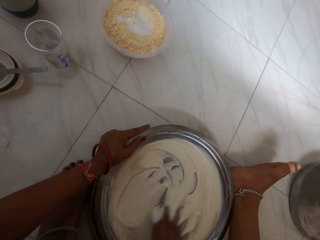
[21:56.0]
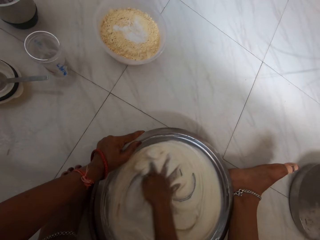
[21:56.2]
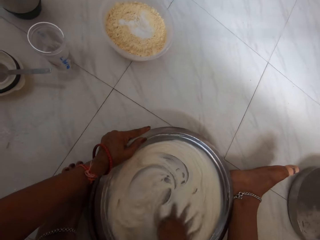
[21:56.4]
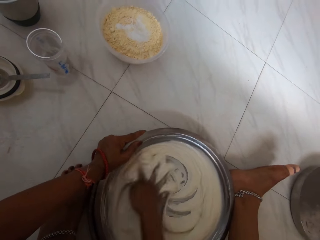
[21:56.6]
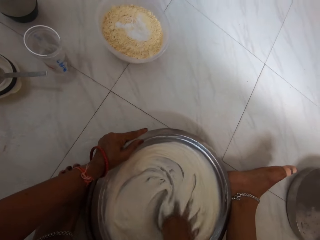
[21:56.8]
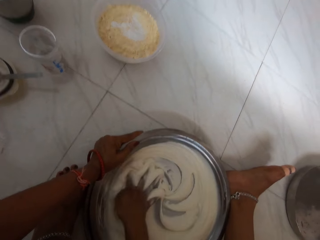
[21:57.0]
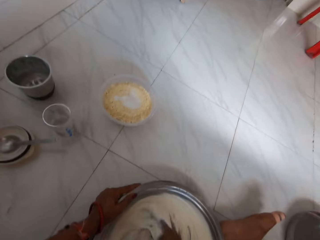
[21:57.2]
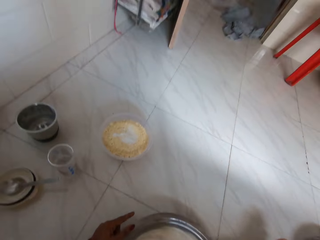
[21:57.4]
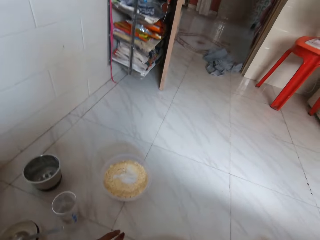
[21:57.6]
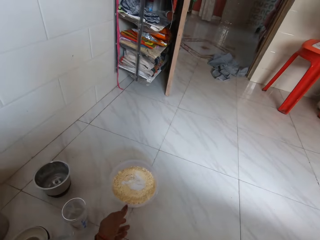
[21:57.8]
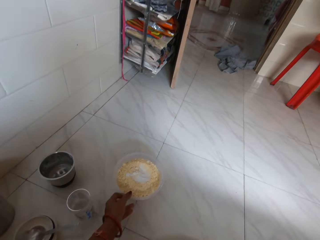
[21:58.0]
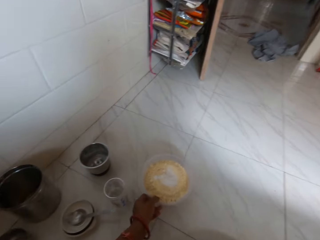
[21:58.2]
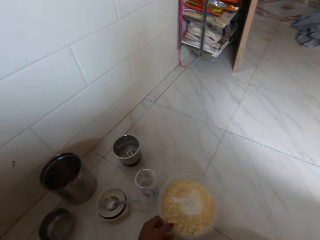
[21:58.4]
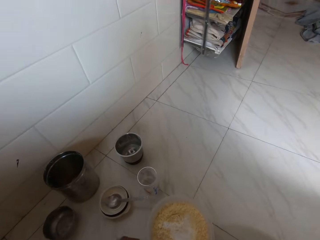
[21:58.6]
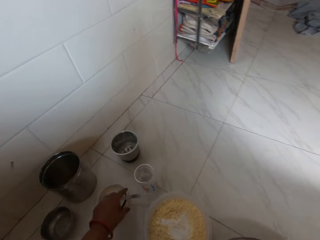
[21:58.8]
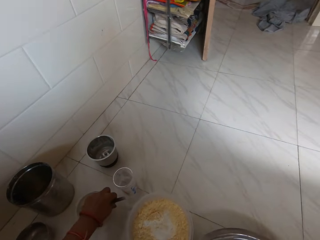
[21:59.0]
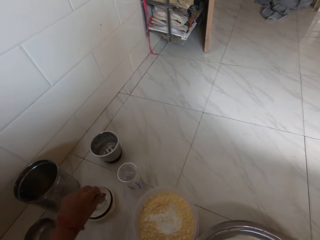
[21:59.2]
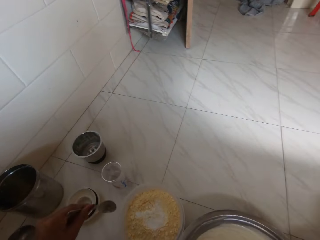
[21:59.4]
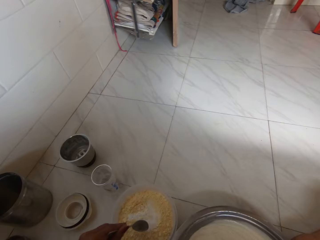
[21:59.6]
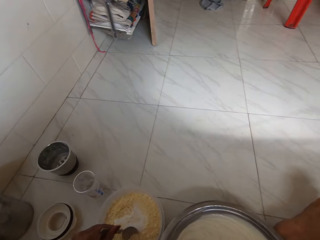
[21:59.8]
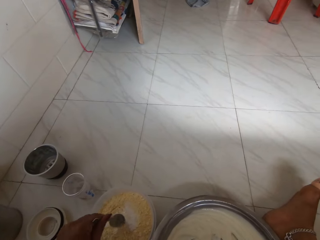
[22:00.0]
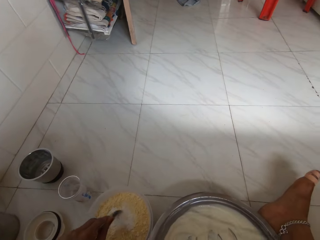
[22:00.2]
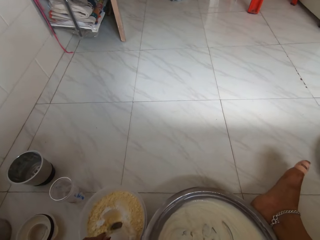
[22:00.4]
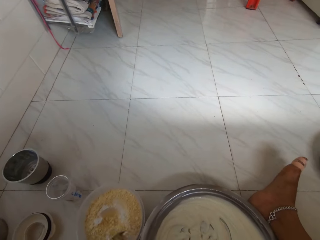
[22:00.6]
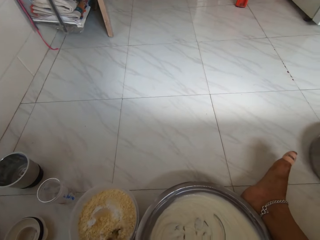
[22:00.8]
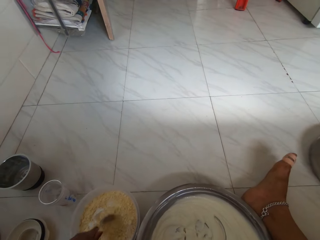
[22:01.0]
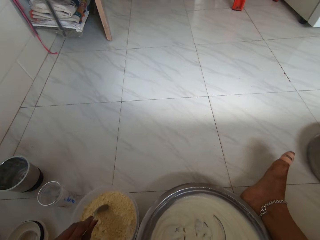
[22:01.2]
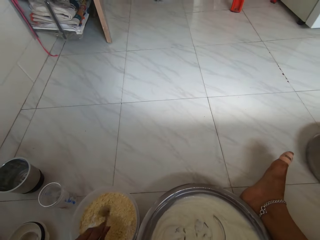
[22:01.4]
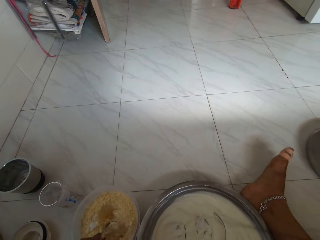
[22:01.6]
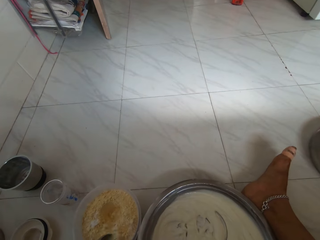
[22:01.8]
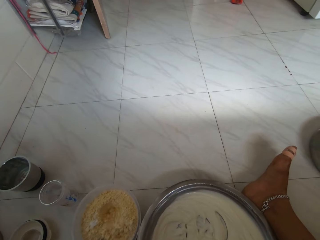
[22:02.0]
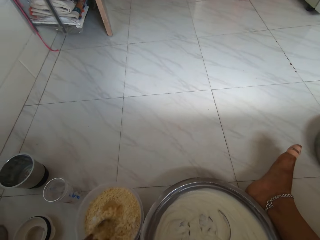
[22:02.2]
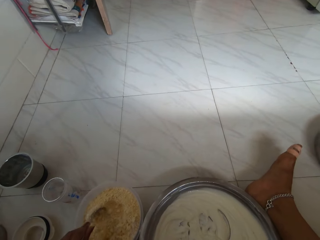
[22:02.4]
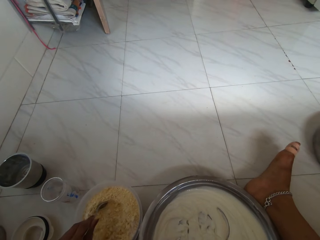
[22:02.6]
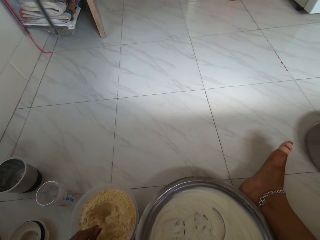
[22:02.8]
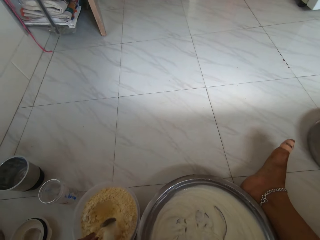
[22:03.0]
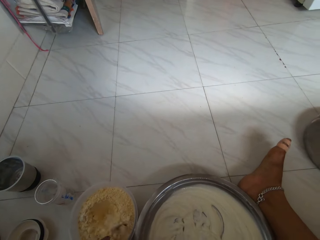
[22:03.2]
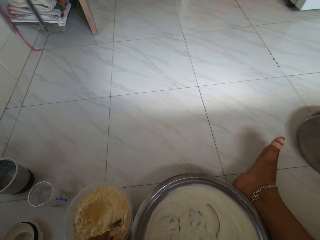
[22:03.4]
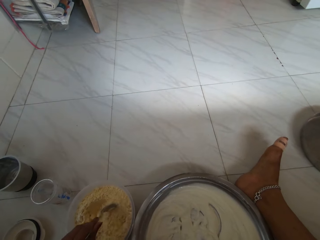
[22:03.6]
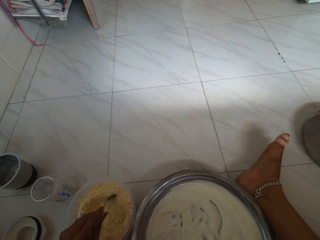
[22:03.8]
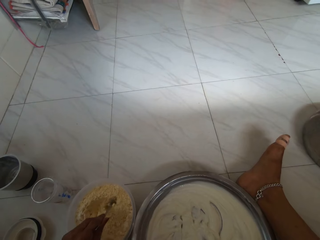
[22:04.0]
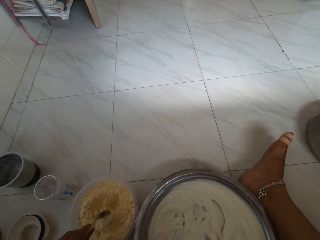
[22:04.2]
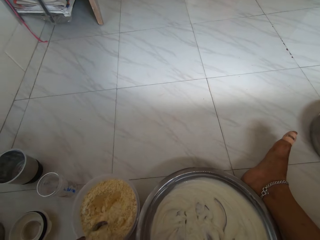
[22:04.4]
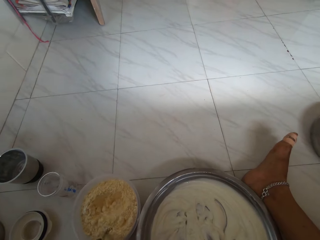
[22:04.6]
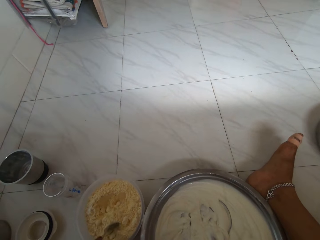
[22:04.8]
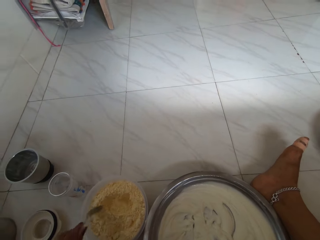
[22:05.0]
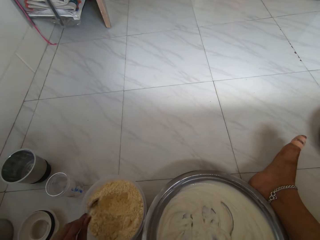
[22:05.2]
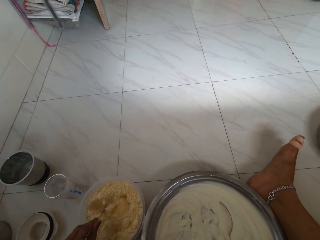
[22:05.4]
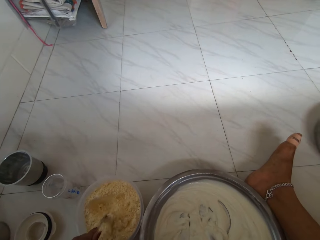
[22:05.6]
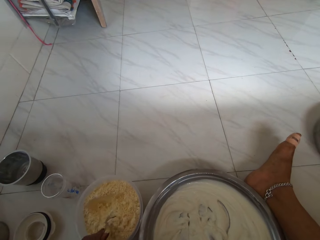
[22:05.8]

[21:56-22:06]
The camera wearer drags a bowl of corn flour from the floor with her left hand. She picks a spoon from a cup on the floor with her left hand. She mixes the corn flour in the bowl on the floor with the spoon in her left hand.

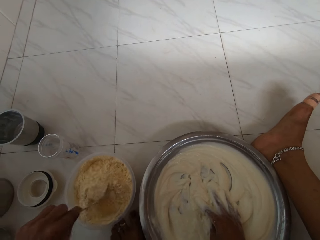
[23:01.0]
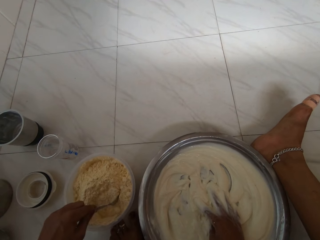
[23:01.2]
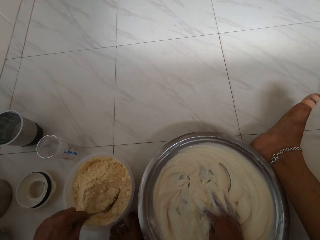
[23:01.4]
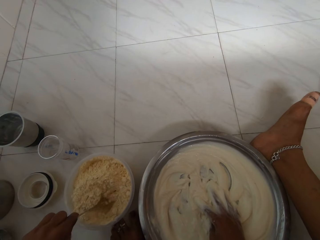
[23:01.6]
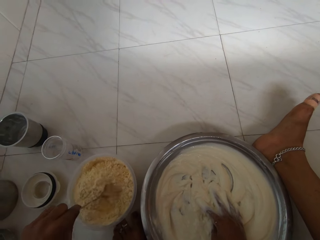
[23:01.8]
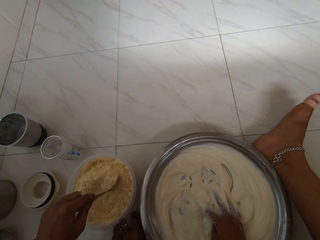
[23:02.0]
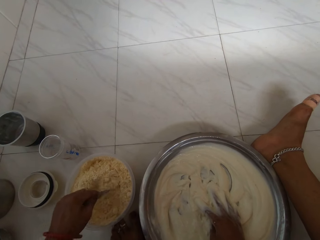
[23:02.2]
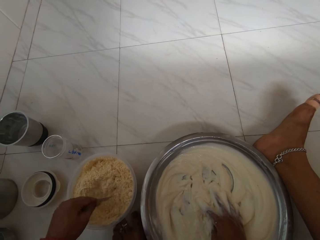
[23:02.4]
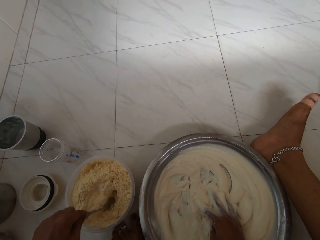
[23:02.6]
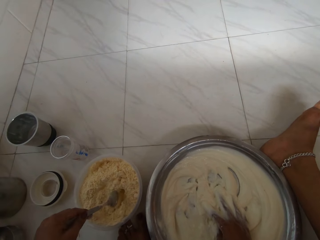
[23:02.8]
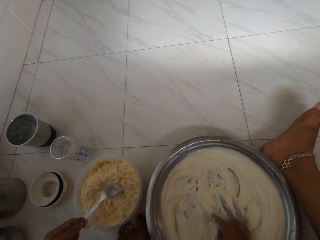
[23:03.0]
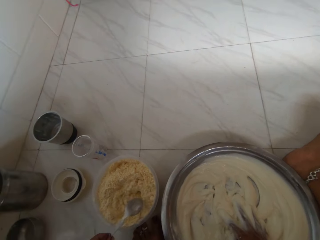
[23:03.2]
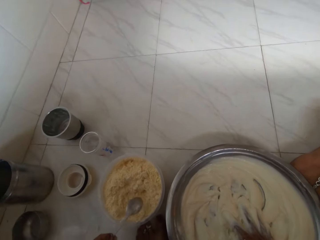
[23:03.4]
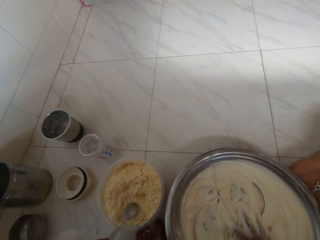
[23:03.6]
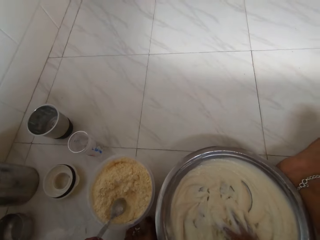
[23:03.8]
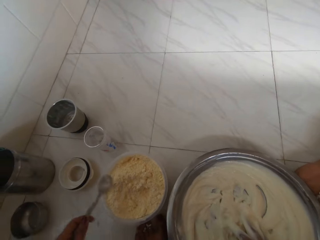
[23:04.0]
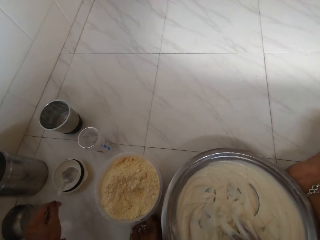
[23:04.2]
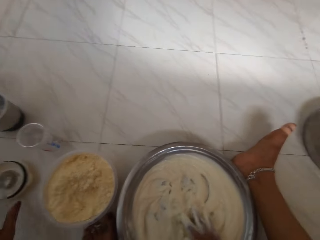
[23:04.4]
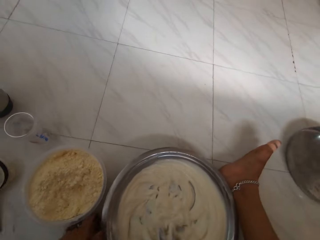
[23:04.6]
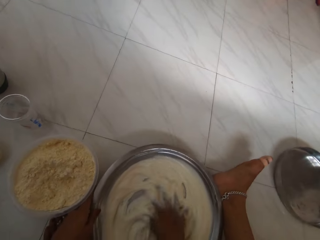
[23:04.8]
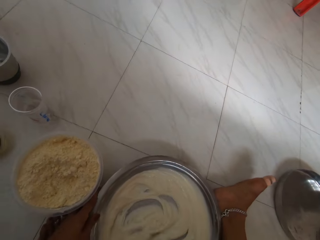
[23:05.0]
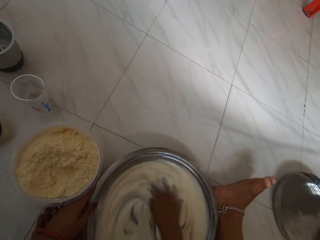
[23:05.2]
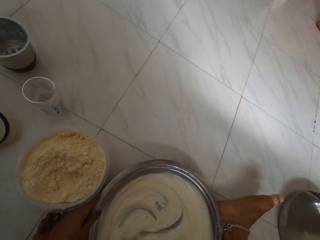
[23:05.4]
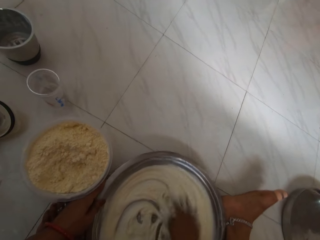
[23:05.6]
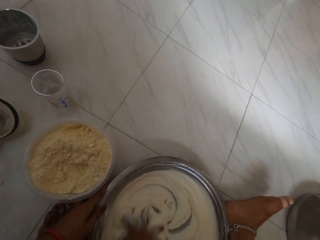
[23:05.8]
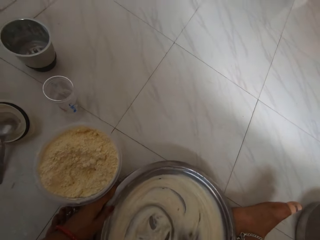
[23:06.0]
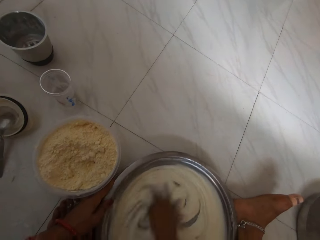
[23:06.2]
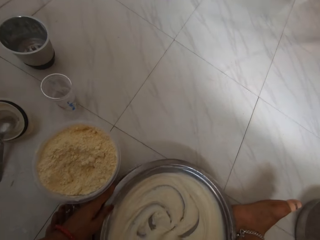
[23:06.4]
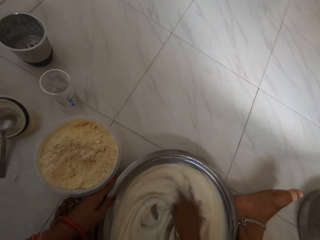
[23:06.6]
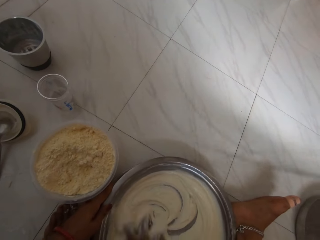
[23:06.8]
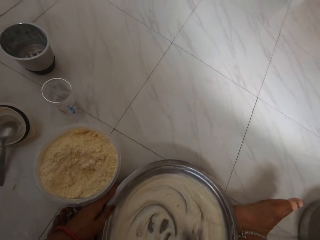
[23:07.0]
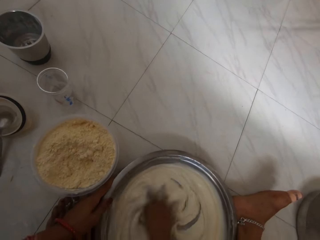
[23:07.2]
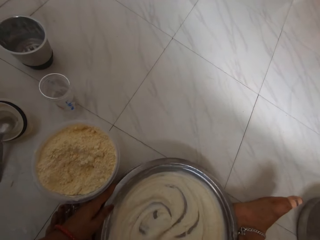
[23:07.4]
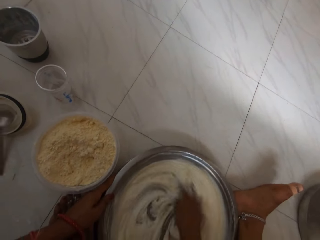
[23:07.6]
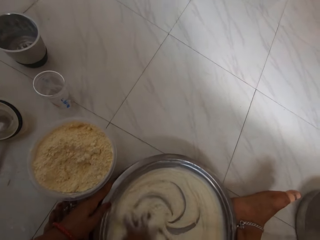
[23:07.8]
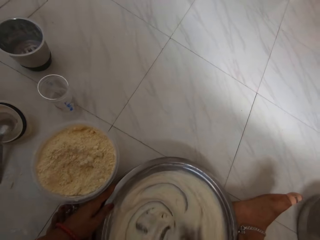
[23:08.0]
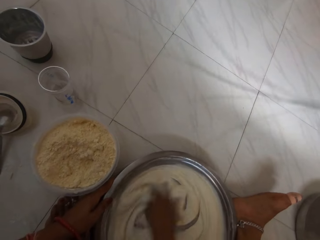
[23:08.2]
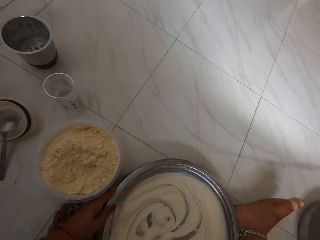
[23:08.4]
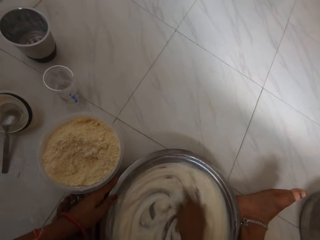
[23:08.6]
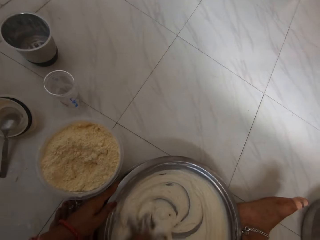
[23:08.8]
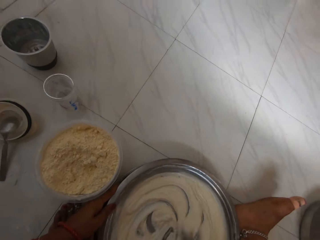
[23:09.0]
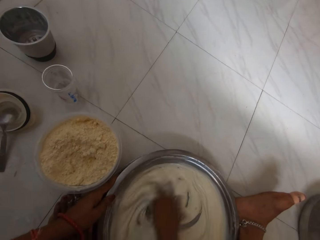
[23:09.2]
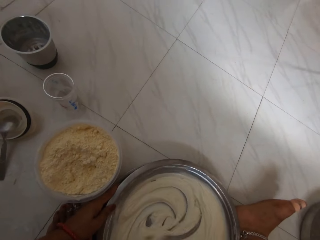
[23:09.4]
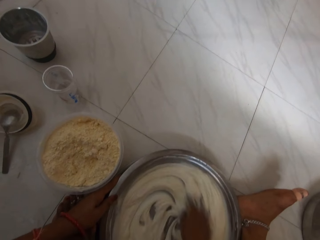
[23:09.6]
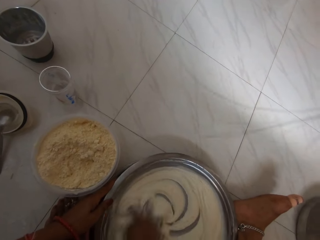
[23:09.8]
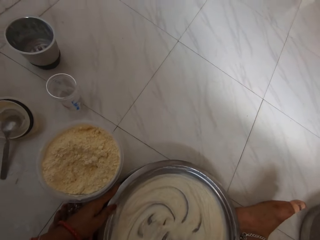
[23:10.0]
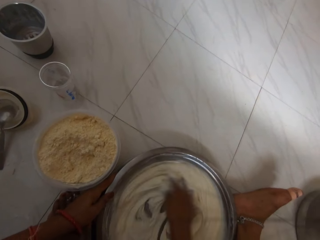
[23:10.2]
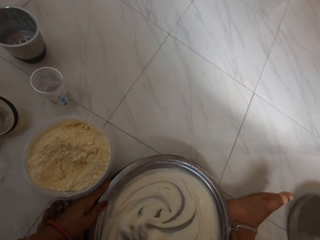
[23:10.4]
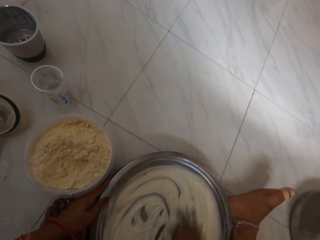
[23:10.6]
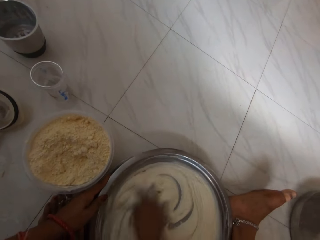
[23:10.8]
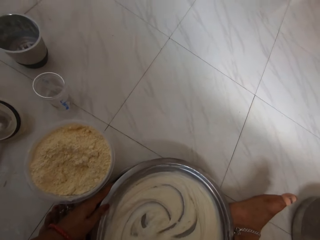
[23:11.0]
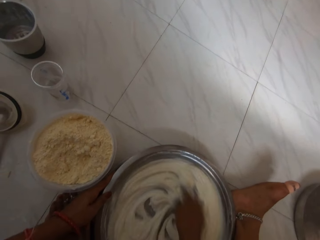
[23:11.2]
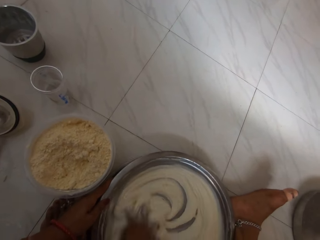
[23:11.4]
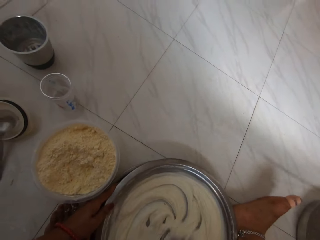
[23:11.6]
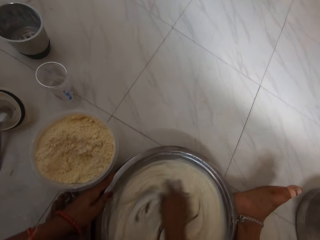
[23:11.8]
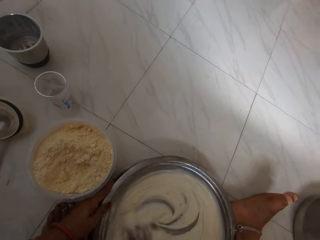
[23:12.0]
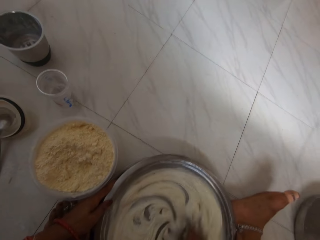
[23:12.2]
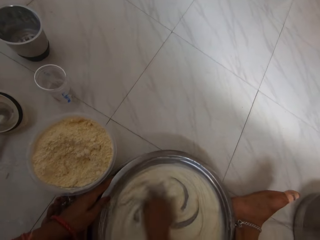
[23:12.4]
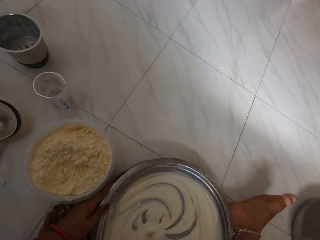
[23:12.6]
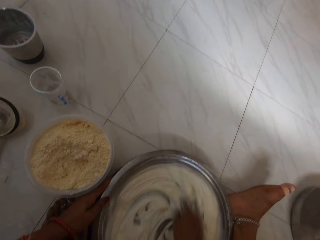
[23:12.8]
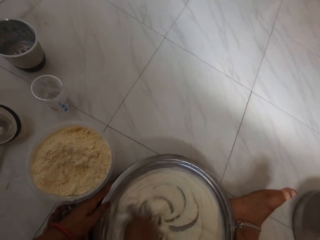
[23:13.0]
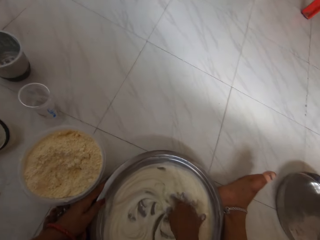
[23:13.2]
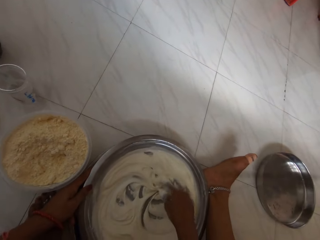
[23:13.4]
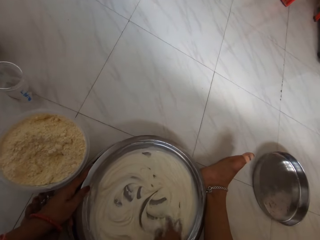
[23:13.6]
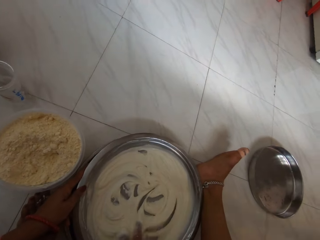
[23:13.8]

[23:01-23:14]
The camera wearer taps the plate on the ground with the spoon in her left hand. She drops the spoon in her left hand on a lid on the ground. She mixes paste in the tray on the ground with her right hand and holds the tray on the ground with her left hand.
